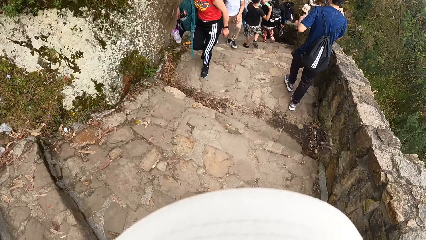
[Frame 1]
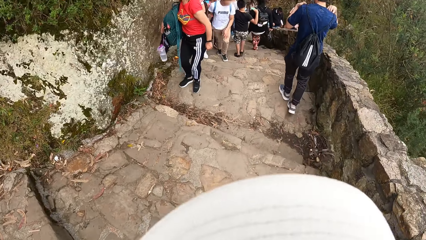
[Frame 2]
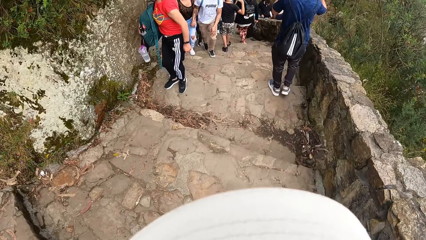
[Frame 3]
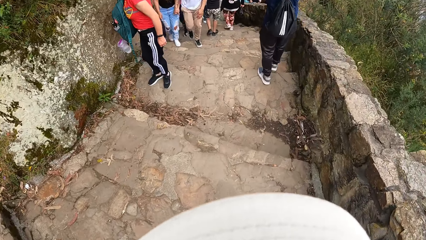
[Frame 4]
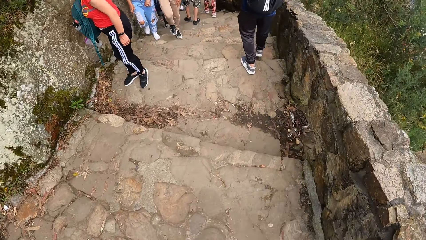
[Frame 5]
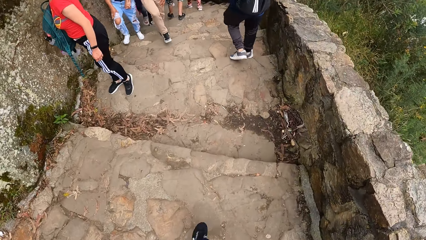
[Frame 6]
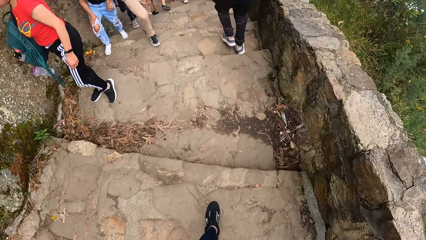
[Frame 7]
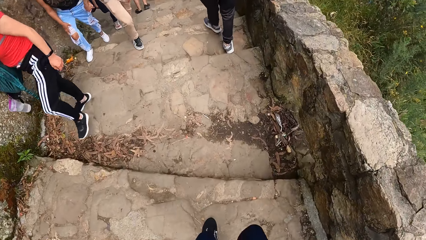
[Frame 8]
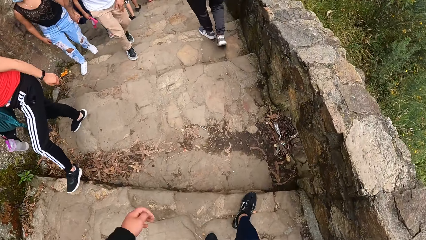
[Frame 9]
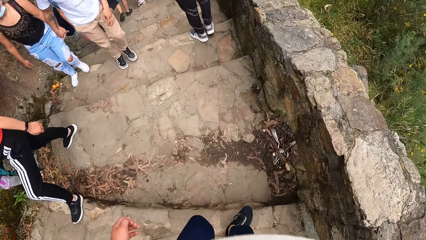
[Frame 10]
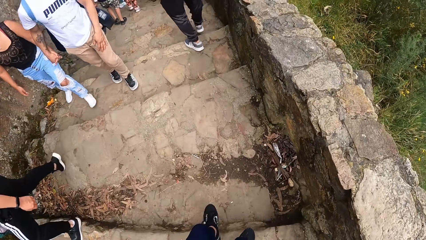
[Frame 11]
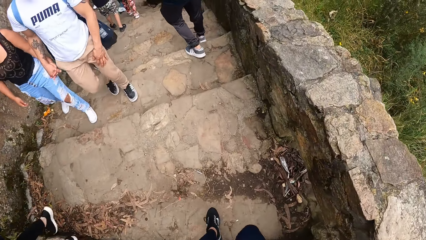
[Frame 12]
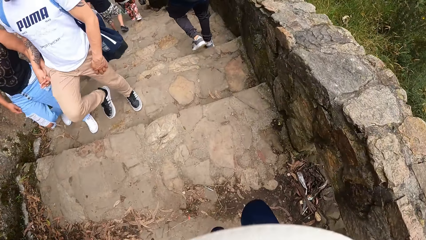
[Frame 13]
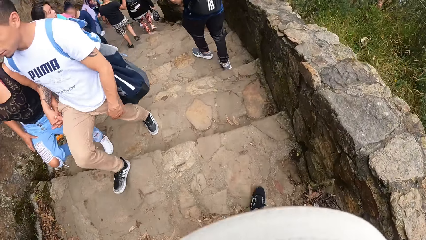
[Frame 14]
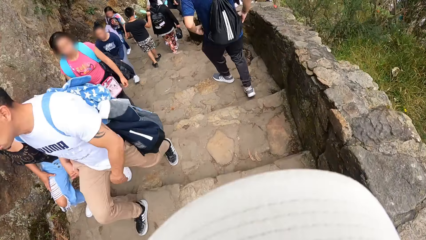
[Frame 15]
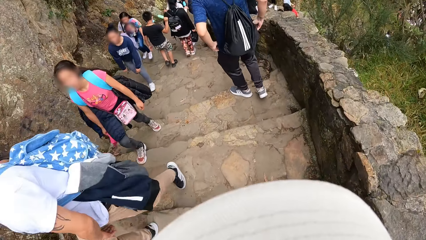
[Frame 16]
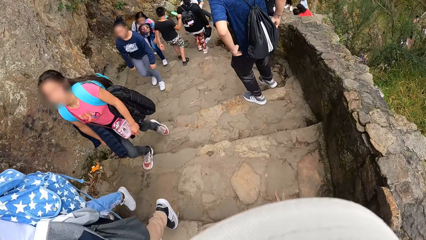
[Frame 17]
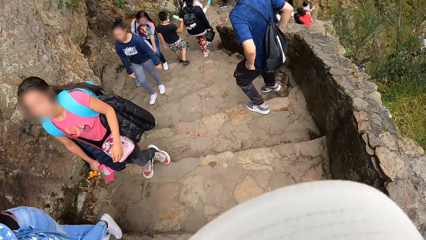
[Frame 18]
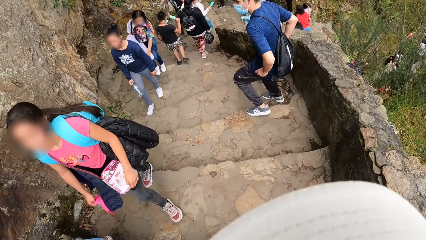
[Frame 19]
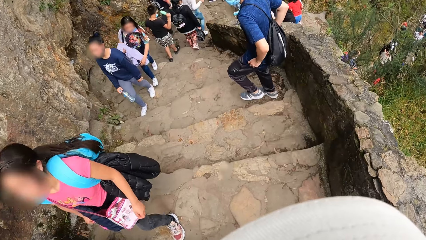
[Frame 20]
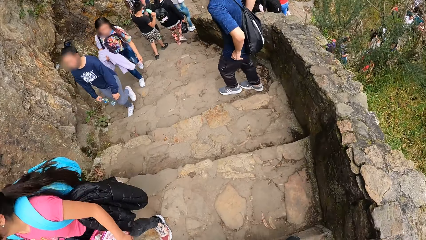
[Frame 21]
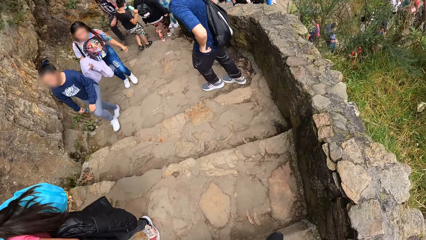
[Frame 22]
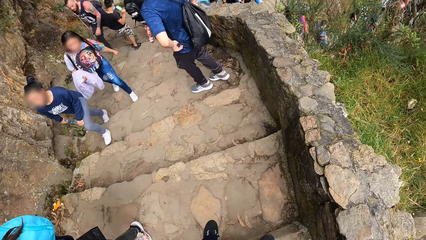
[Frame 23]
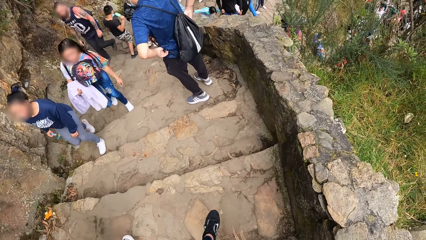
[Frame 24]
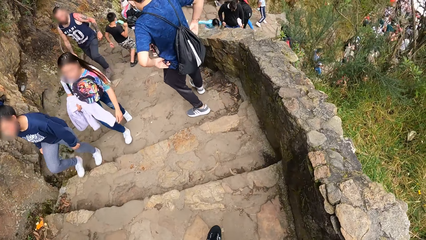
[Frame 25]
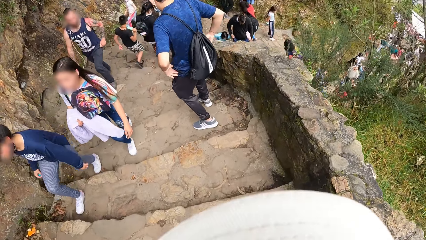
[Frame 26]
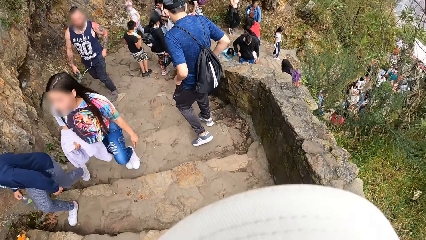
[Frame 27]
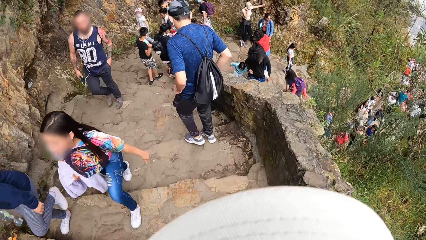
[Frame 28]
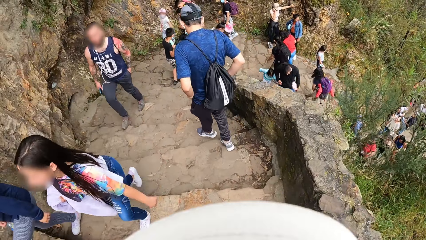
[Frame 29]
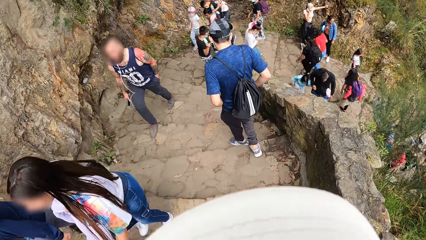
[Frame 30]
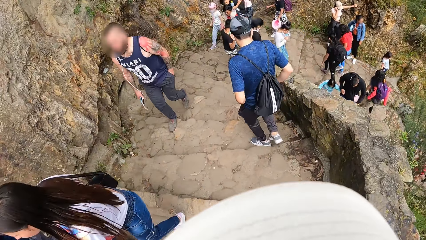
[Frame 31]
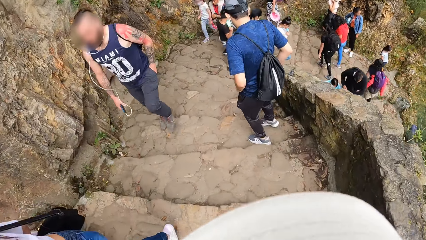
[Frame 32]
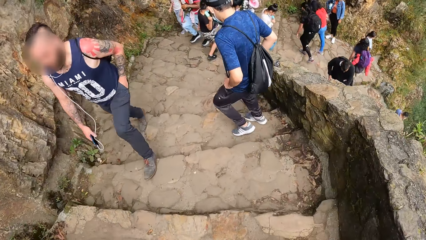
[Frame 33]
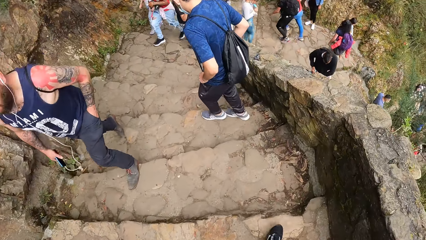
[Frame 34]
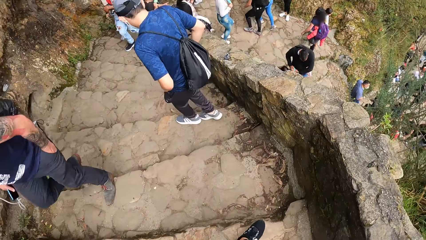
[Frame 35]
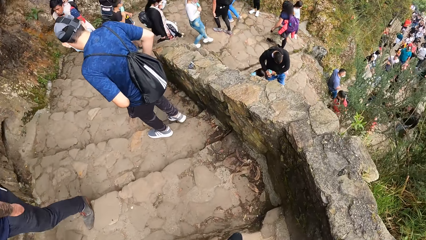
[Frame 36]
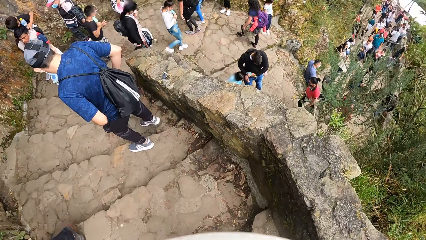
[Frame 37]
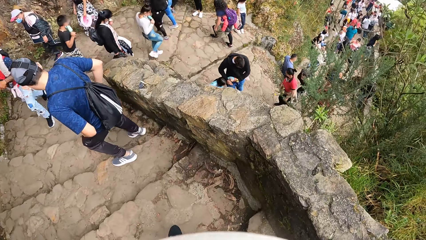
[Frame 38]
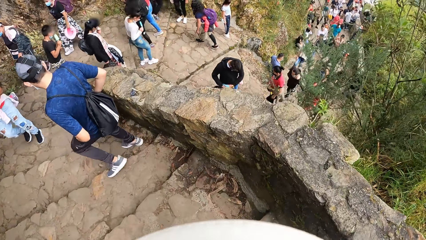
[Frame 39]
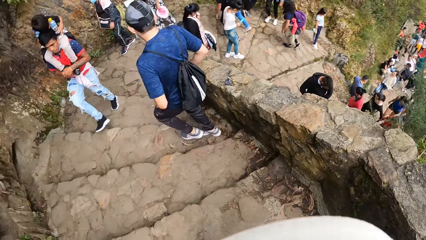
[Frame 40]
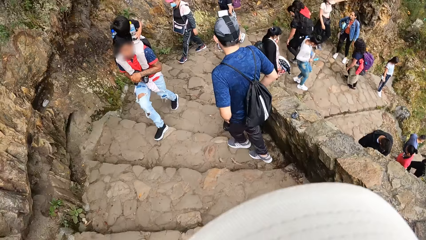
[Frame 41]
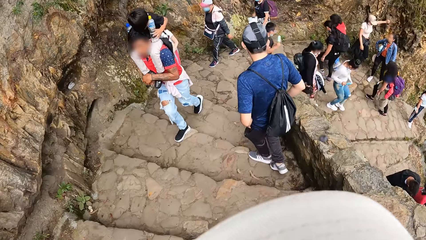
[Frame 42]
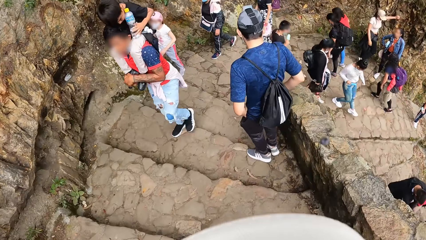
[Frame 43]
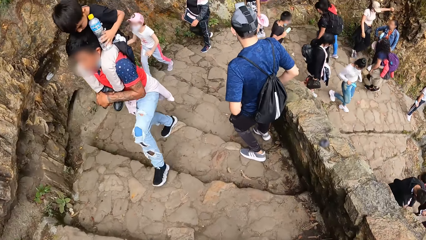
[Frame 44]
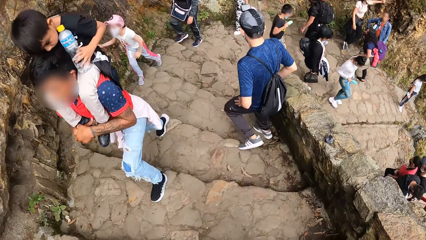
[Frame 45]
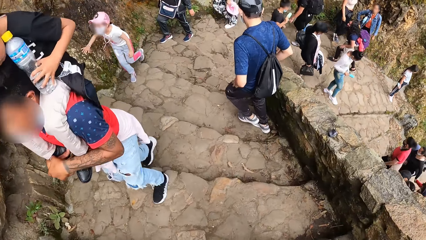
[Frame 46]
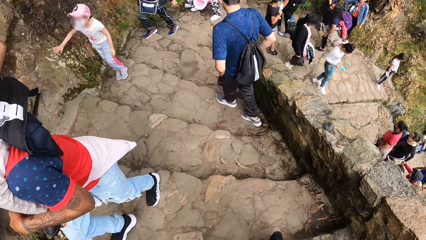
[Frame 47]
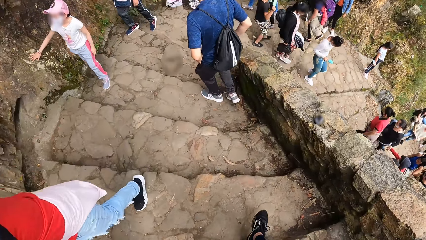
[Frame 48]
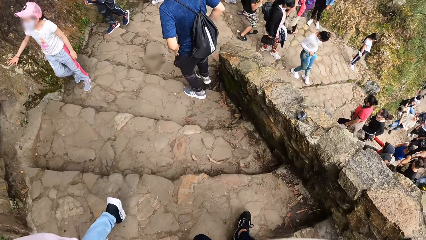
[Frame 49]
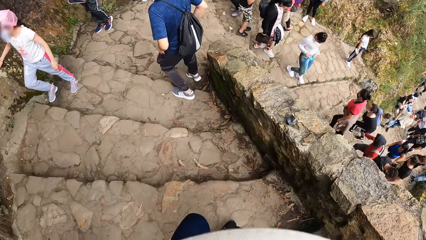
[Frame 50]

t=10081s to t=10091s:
The camera wearer walks around. They climb down the stairs.

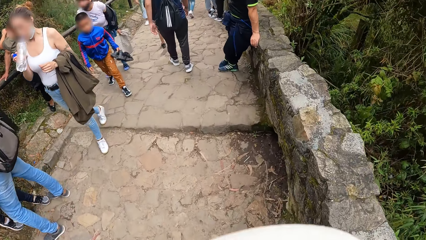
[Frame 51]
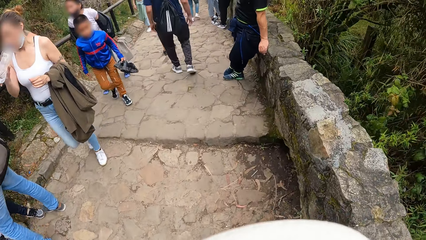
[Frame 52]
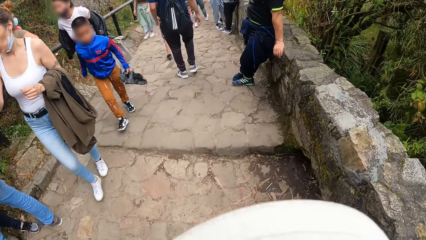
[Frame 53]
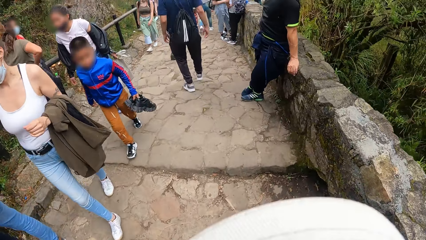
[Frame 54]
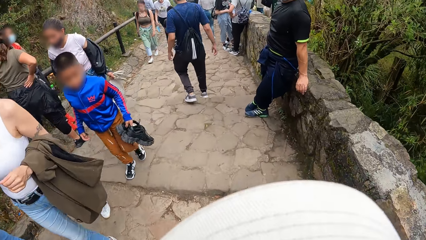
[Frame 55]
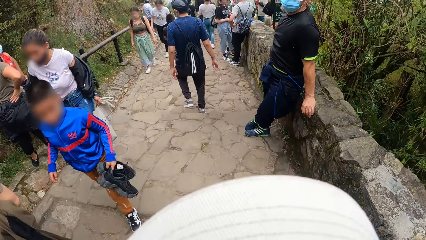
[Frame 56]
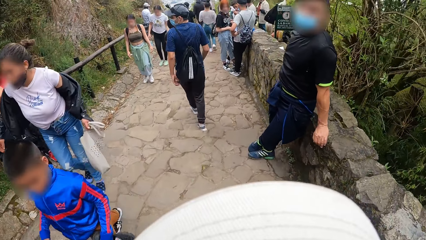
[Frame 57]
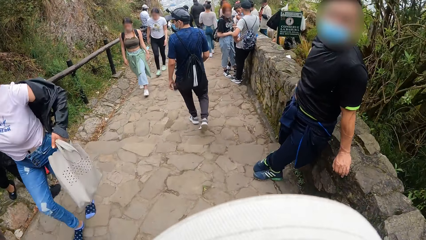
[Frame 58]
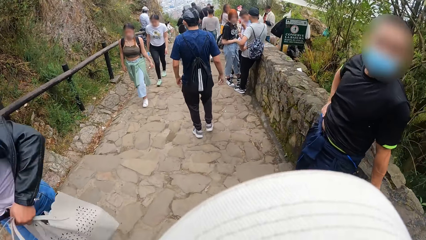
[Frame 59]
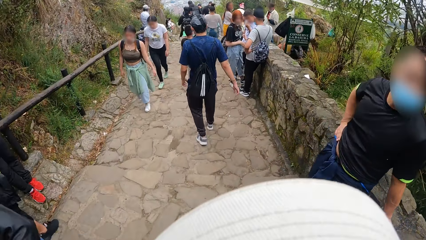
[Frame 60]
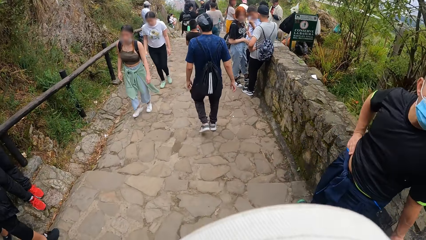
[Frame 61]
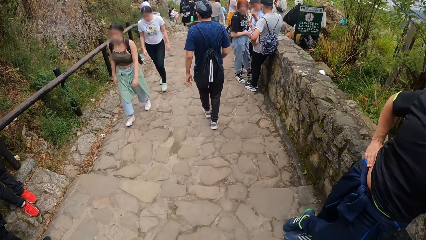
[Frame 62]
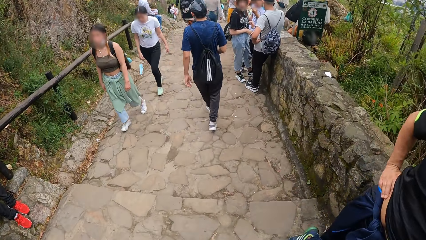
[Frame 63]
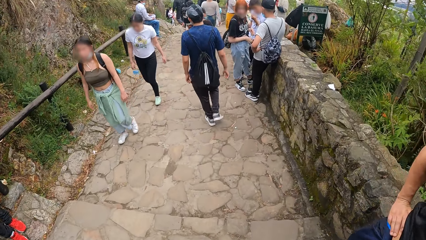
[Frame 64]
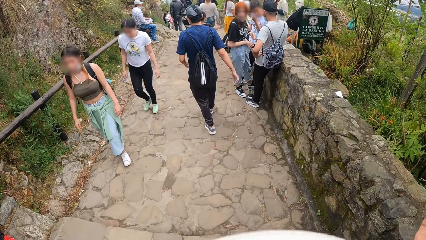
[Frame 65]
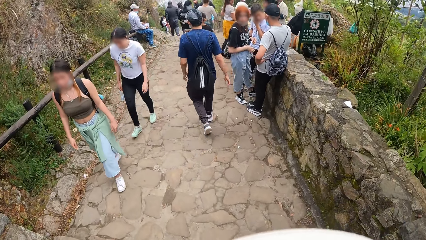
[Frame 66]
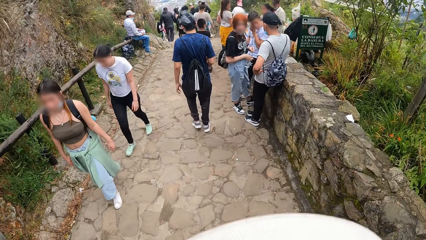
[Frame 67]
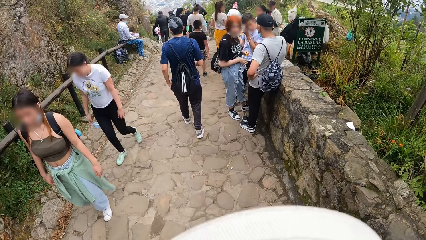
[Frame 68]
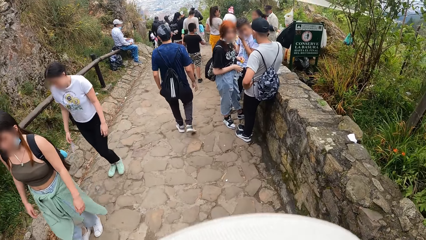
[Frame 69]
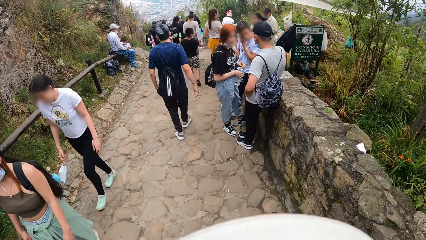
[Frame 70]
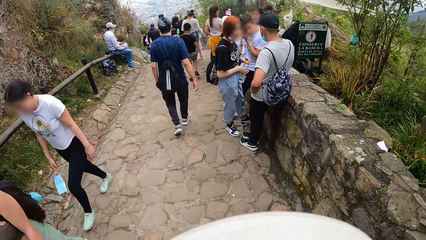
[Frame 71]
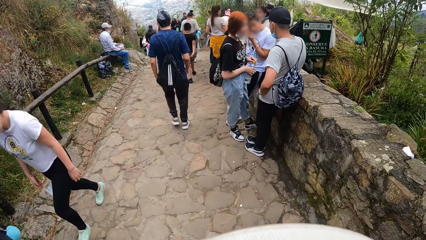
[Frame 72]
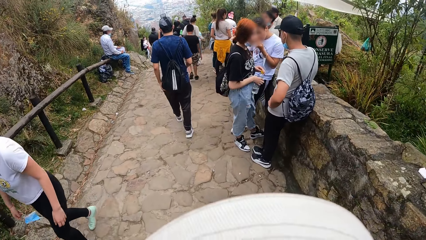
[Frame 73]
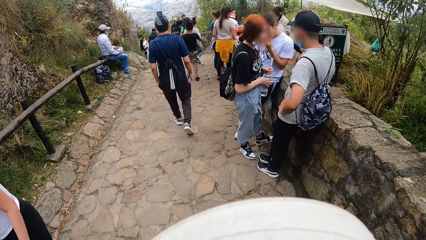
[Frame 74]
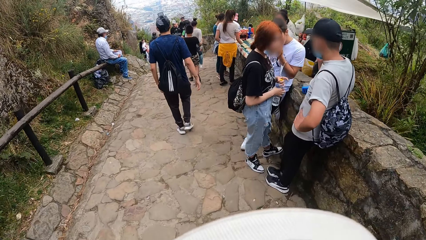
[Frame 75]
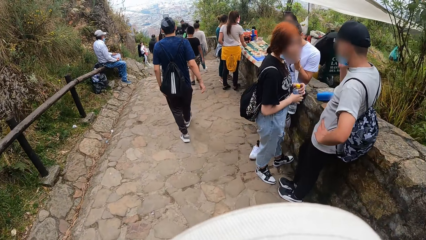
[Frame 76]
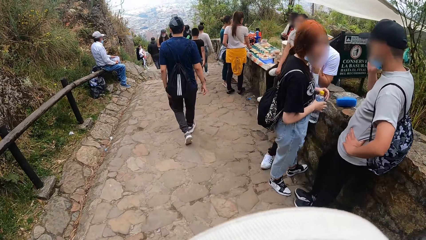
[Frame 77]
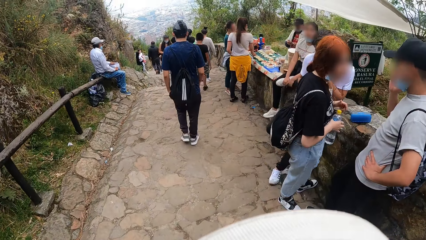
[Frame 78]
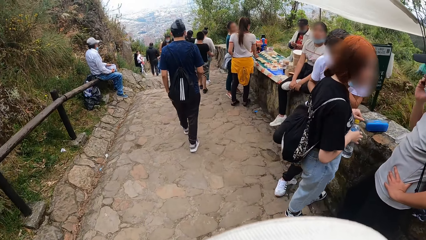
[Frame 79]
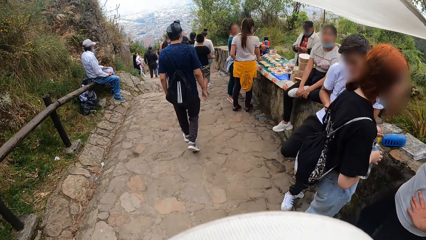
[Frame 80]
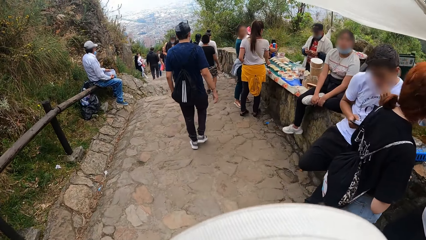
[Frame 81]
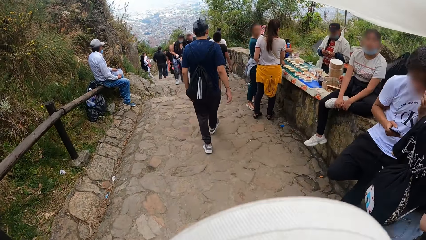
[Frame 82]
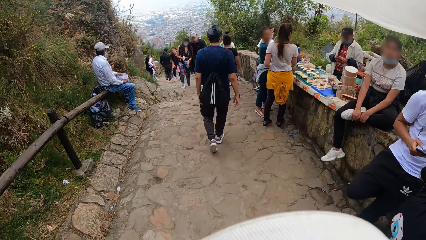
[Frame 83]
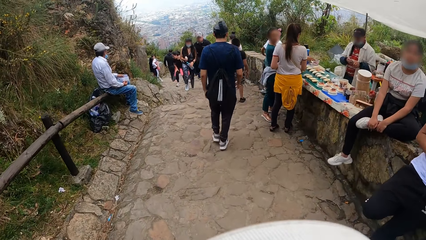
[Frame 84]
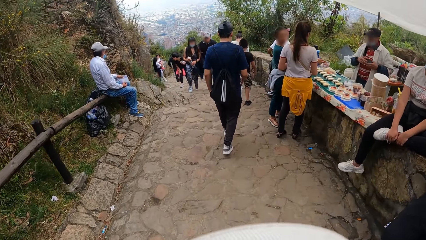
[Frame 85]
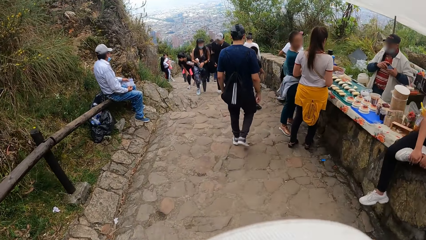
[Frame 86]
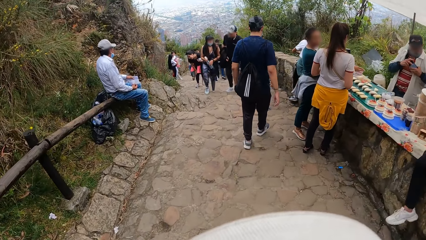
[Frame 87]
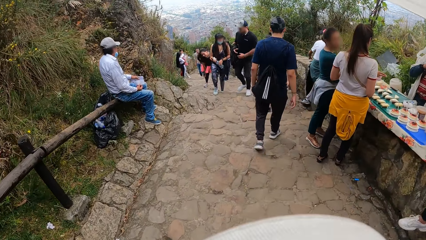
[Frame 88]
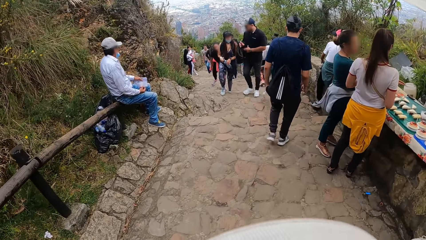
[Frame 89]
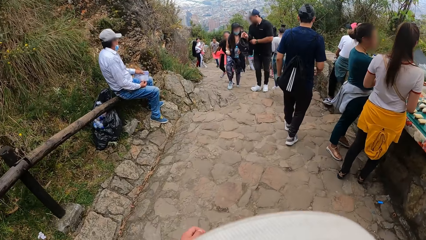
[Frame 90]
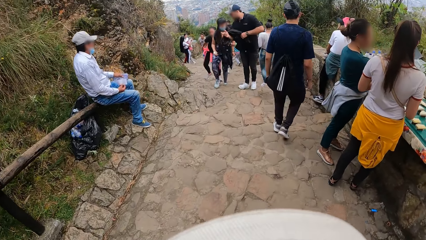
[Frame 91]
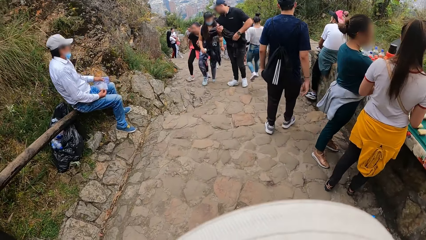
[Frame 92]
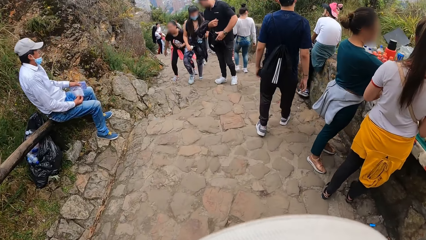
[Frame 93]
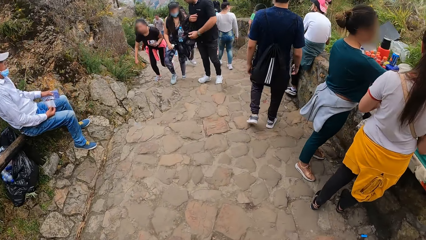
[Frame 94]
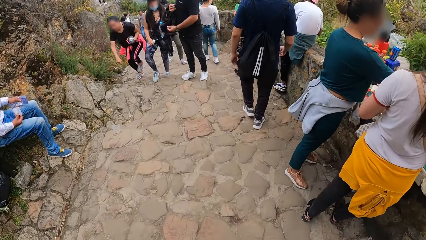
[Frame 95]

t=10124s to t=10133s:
The camera wearer walks around.
